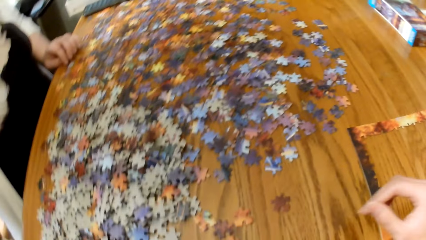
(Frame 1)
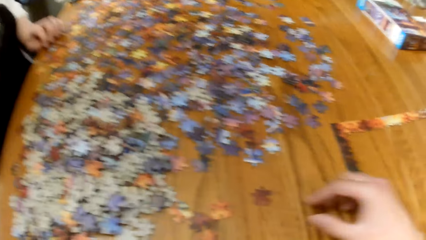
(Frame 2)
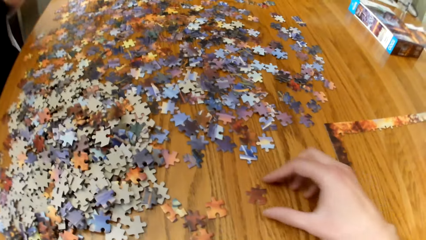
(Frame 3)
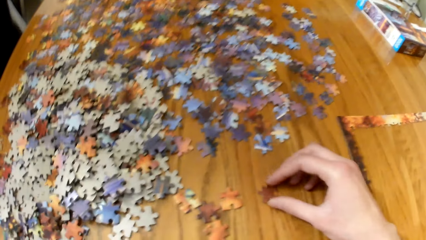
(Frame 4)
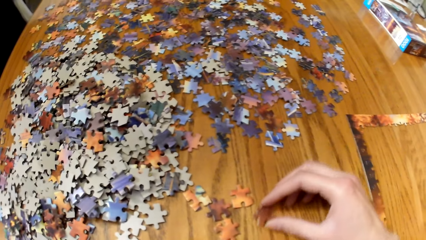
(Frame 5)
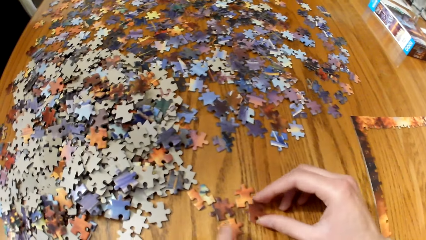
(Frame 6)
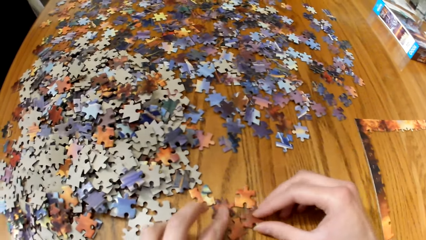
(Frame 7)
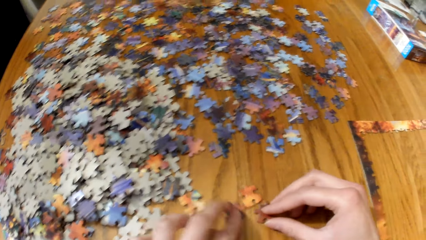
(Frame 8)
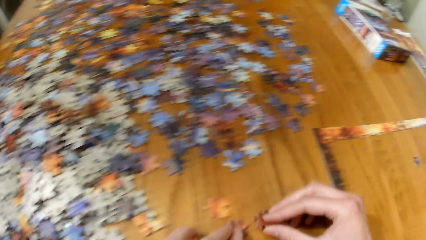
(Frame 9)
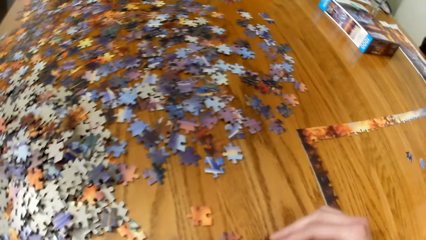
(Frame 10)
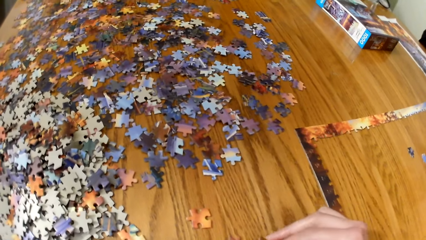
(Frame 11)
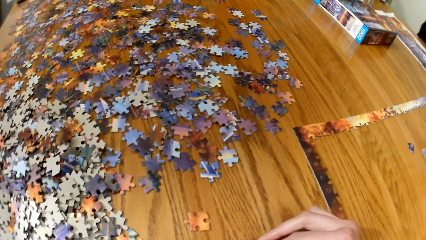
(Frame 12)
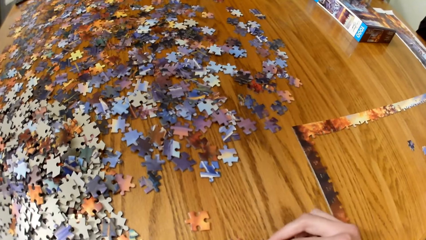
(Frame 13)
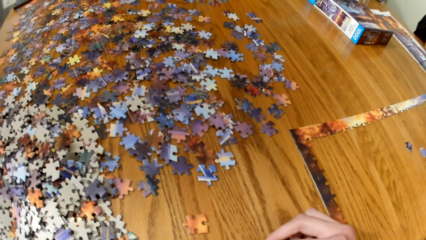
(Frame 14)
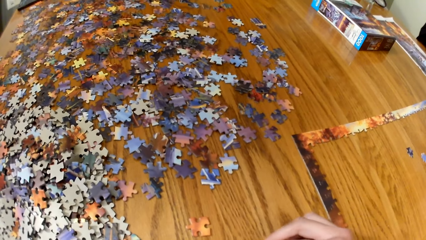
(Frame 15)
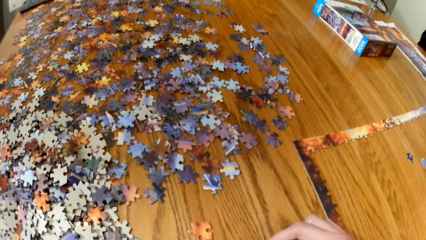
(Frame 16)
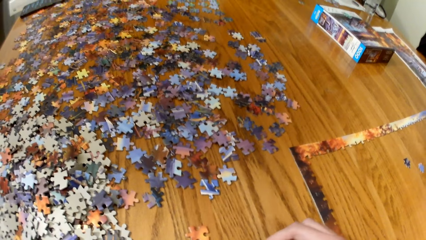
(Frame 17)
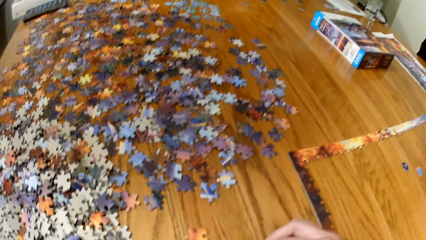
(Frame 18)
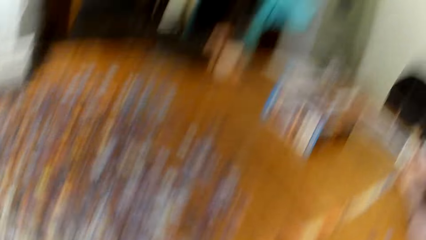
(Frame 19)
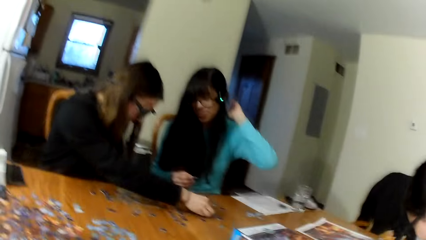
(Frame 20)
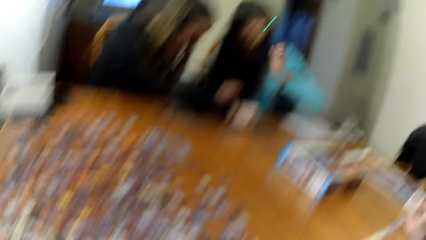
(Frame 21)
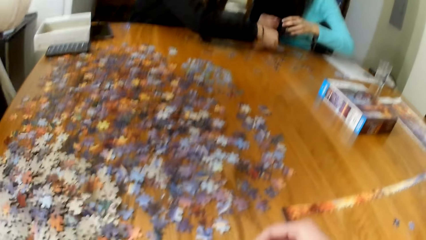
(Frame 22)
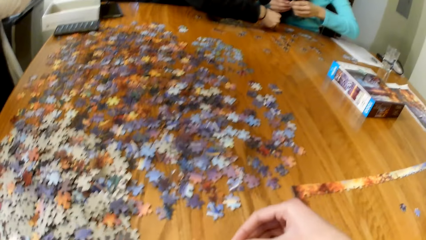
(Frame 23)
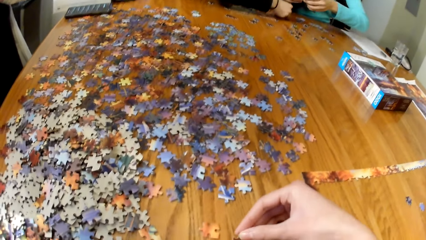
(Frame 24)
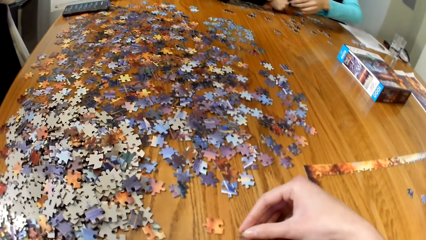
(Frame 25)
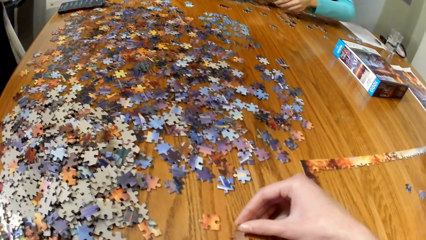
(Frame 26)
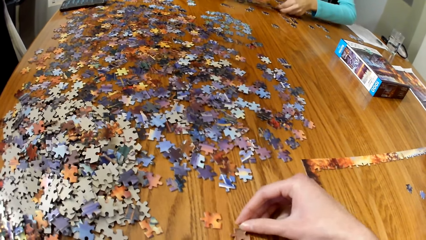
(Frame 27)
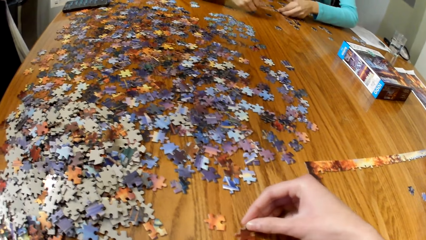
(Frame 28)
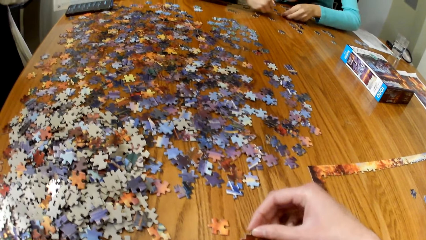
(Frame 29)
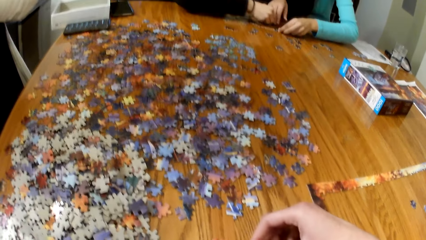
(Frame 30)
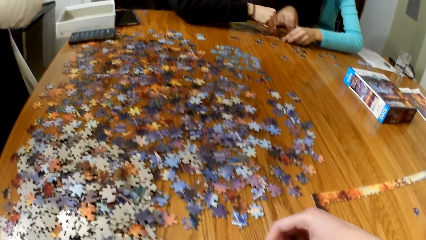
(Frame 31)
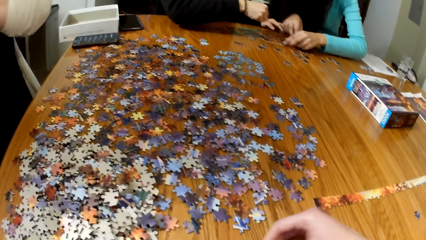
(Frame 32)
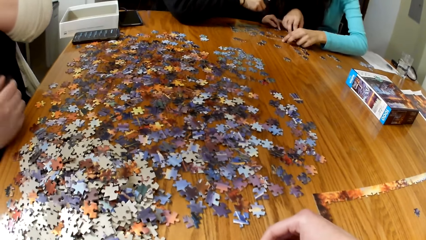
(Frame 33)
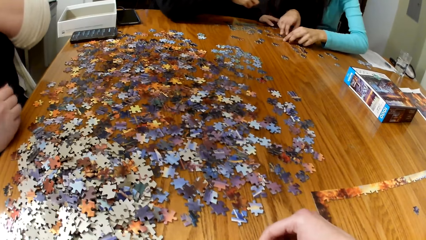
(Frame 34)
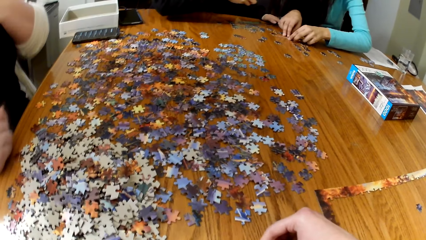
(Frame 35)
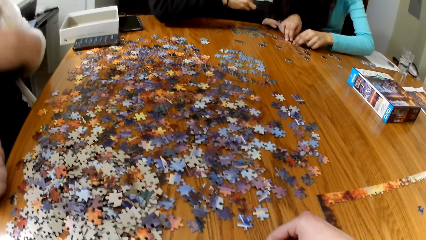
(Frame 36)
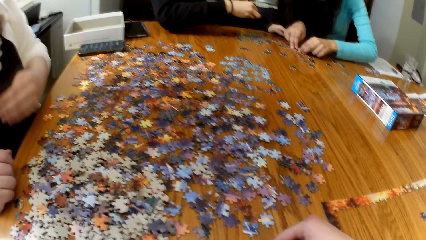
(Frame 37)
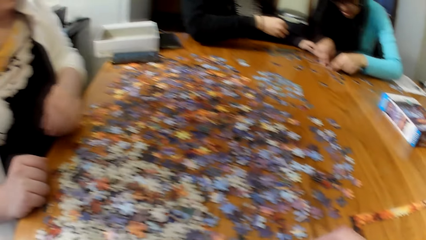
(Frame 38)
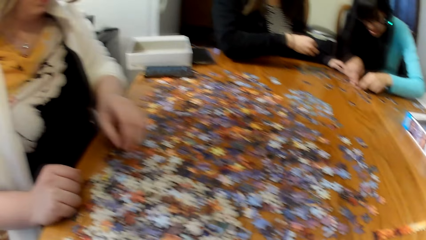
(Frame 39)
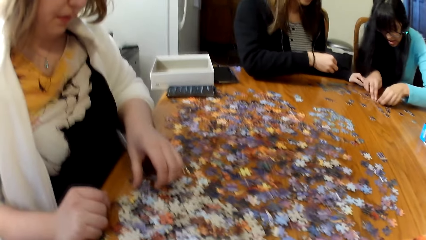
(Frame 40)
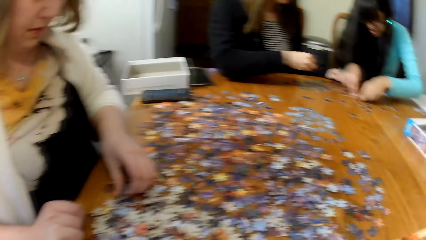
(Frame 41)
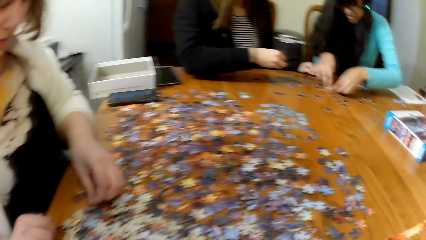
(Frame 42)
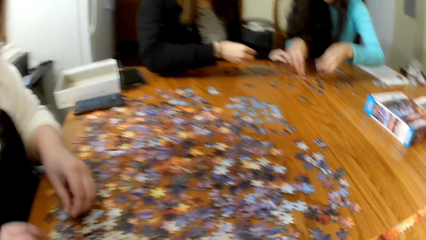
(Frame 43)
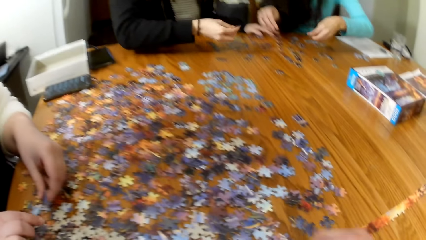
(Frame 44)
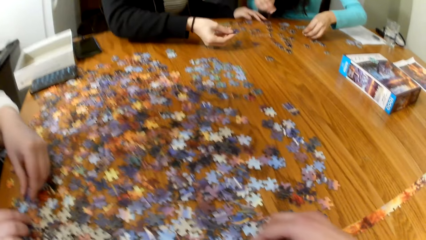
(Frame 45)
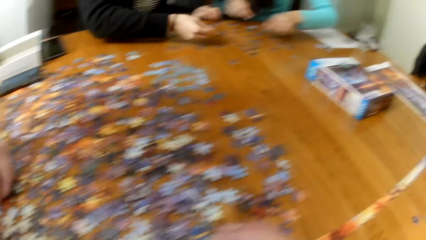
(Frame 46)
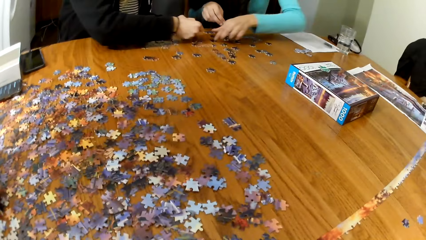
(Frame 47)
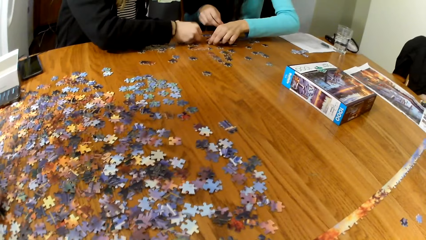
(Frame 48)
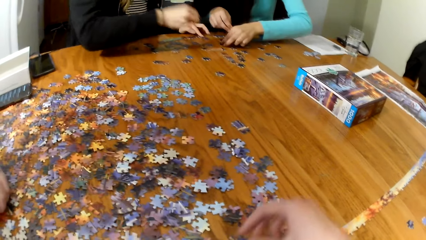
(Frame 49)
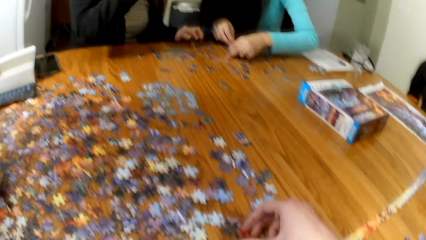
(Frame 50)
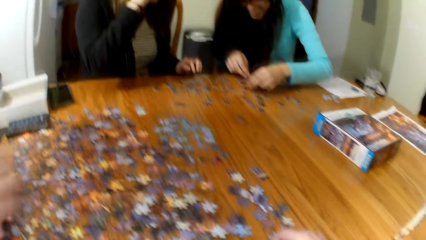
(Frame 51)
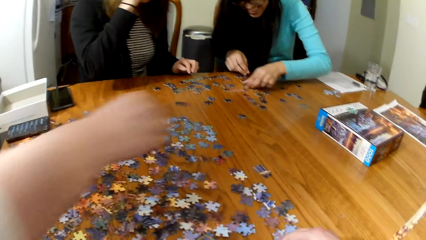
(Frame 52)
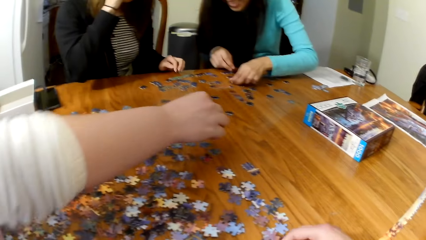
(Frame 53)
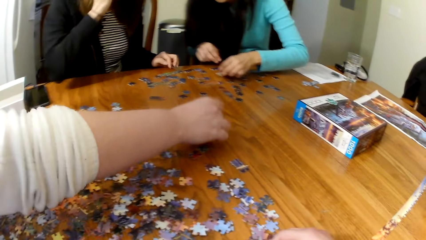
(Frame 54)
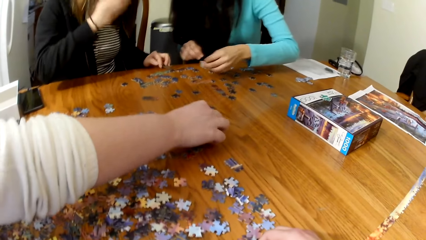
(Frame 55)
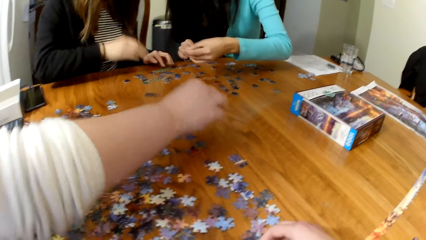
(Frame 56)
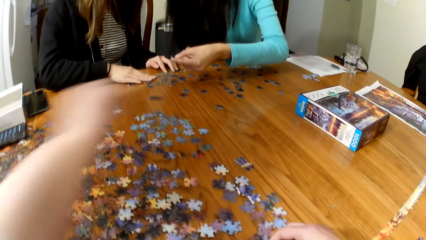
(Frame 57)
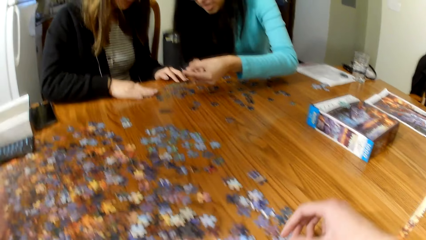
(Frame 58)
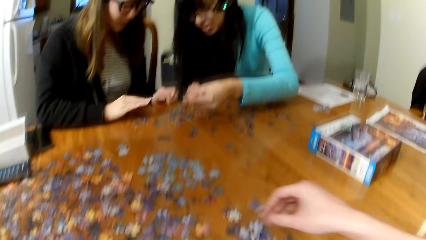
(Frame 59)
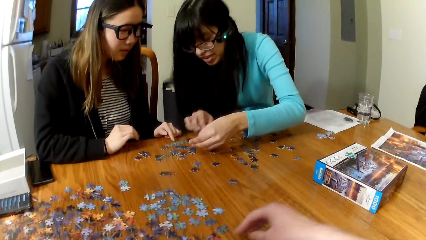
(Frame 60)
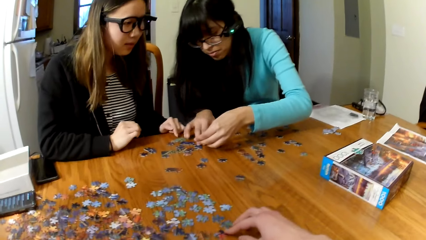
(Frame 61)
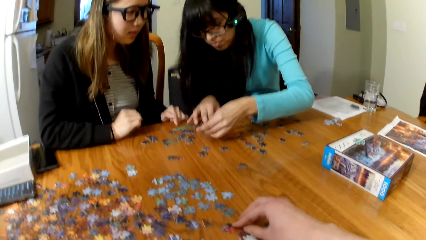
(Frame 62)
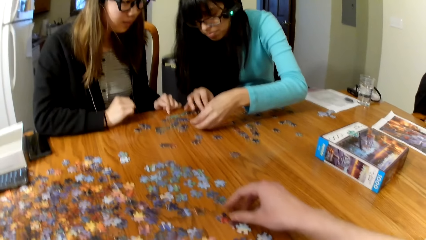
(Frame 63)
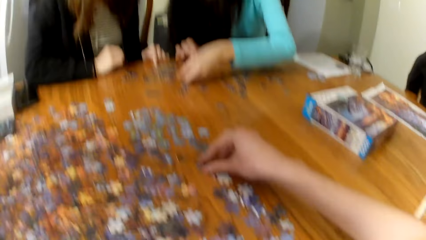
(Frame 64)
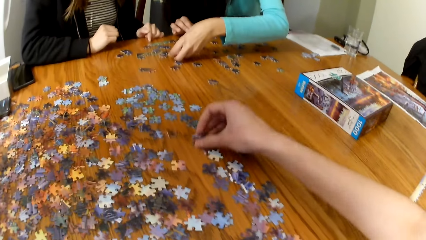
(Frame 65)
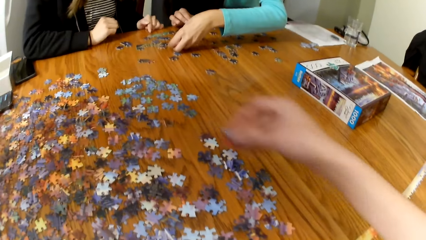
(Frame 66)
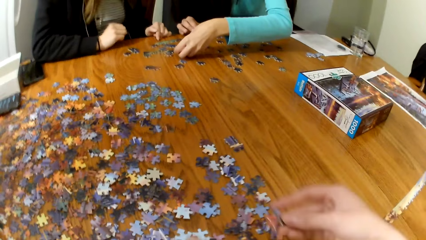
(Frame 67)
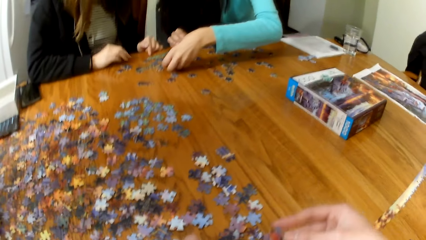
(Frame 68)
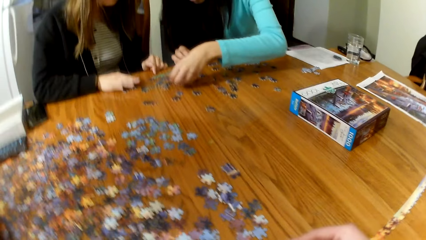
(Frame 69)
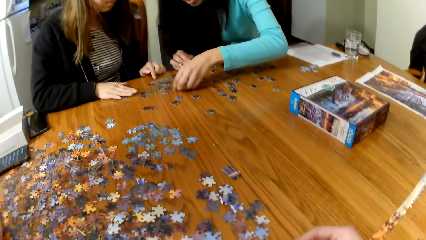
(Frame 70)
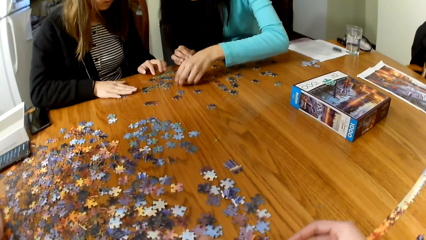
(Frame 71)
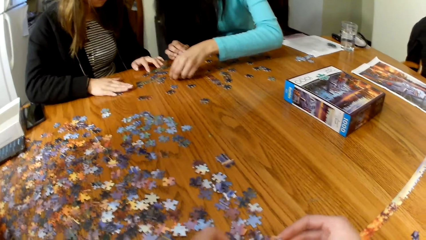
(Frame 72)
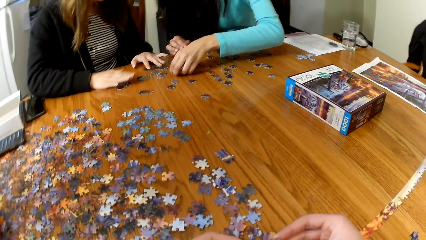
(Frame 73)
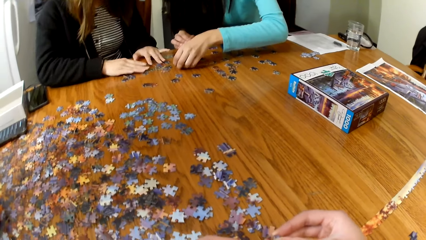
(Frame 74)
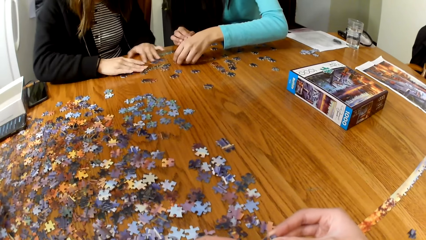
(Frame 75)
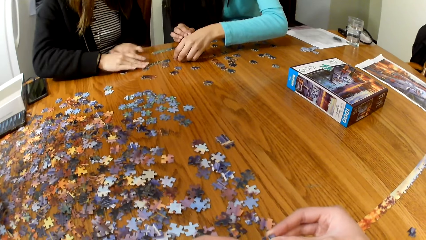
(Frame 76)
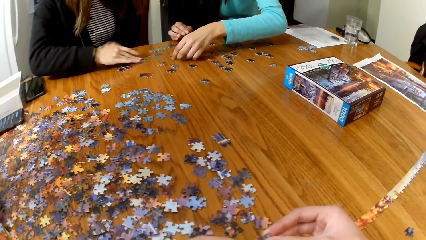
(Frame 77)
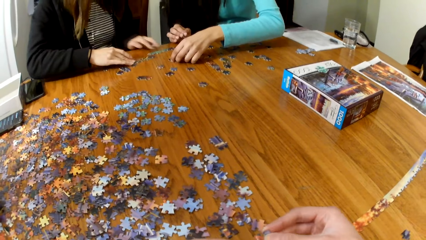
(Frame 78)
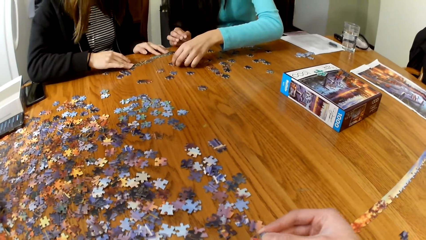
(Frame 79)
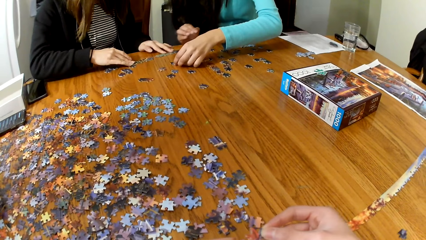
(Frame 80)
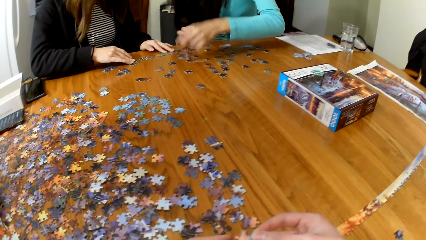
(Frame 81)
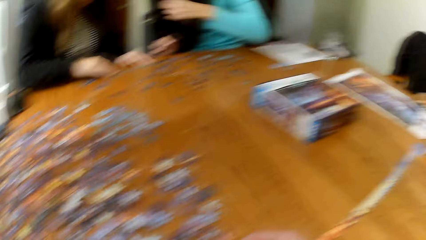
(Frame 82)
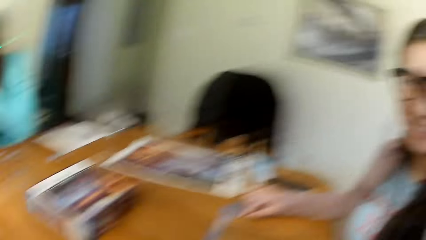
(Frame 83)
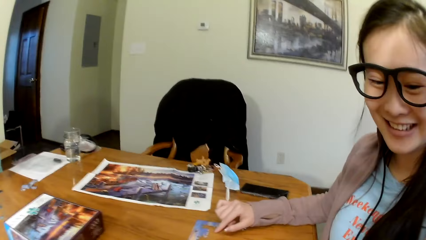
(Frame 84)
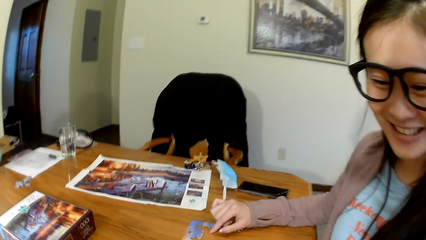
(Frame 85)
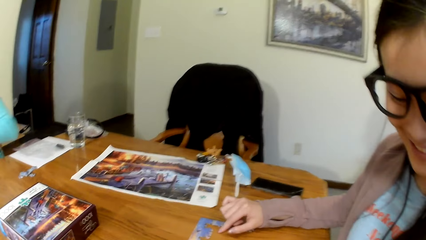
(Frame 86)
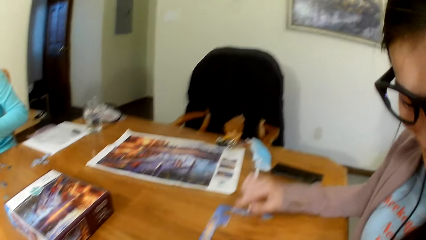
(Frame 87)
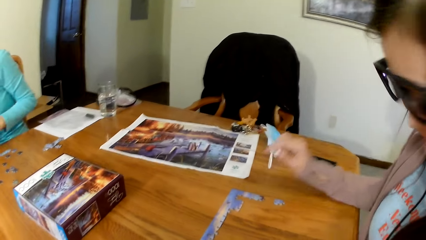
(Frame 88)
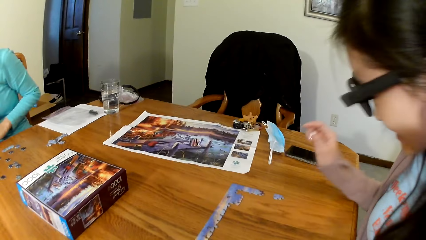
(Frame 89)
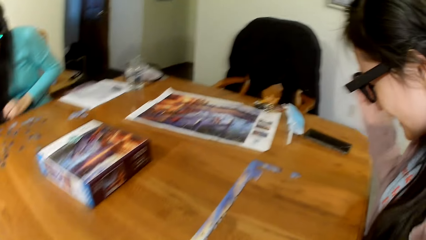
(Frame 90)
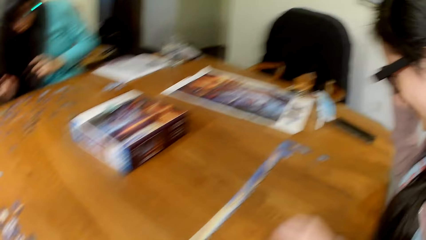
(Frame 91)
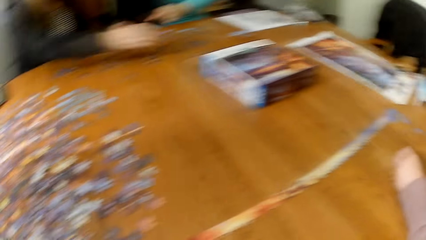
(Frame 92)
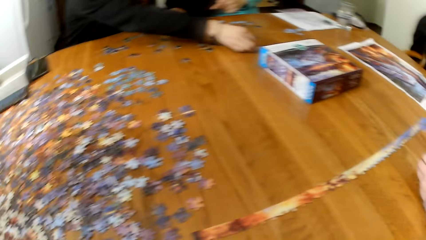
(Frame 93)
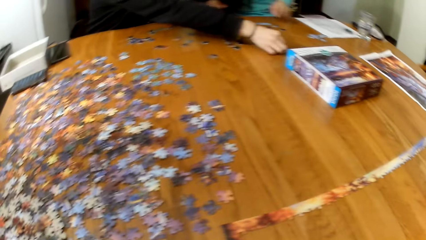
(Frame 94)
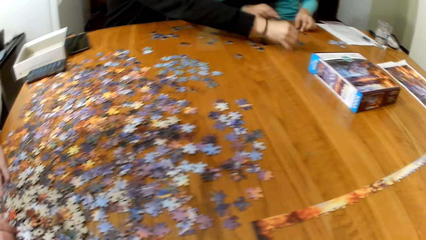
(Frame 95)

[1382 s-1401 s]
The camera wearer plays the jigsaw puzzle. A lady picks the puzzle piece. A woman plays the puzzle. Another woman plays the puzzle. The lady picks the puzzle piece again. A third woman plays the puzzle. The camera wearer picks the puzzle piece from the table. They play the jigsaw puzzle. Another lady touches the puzzle pieces.
